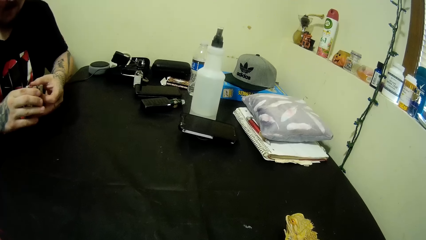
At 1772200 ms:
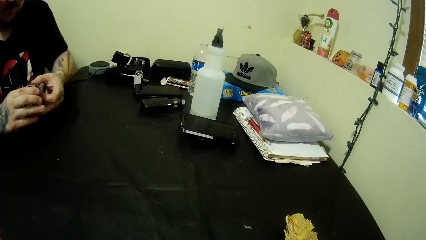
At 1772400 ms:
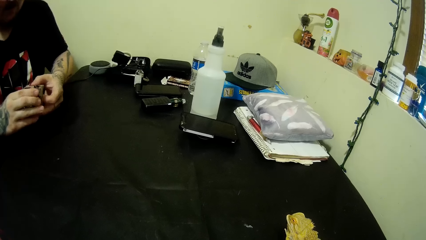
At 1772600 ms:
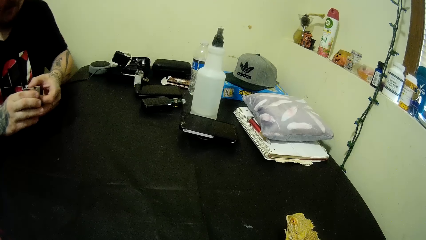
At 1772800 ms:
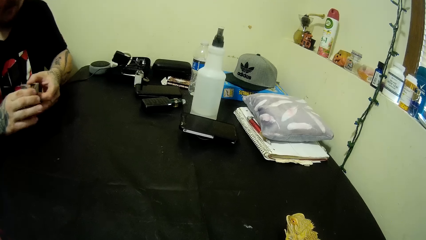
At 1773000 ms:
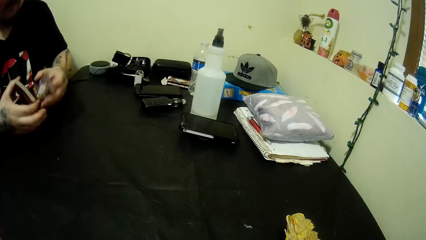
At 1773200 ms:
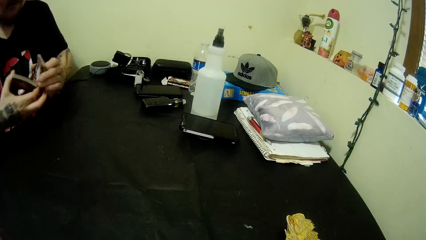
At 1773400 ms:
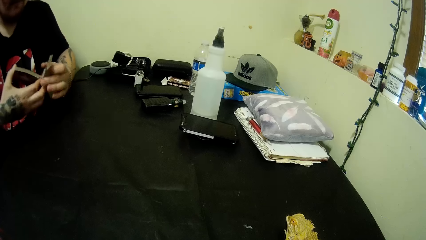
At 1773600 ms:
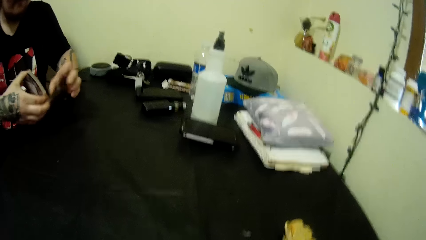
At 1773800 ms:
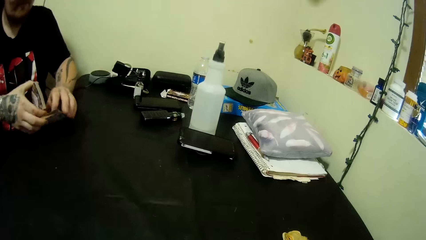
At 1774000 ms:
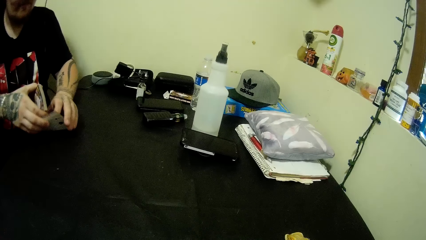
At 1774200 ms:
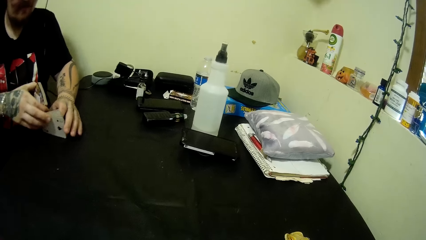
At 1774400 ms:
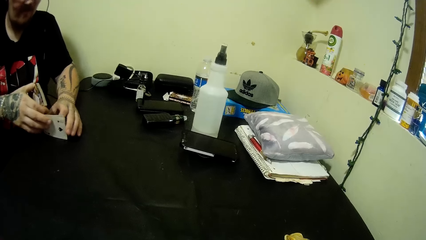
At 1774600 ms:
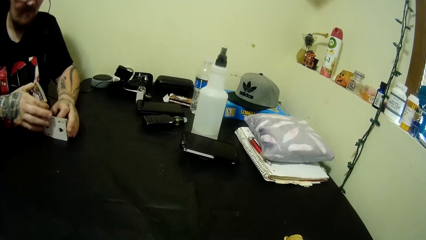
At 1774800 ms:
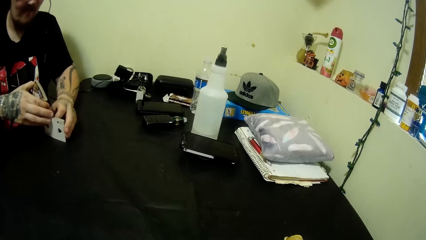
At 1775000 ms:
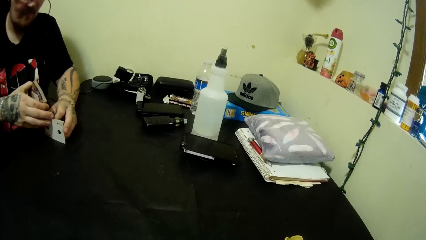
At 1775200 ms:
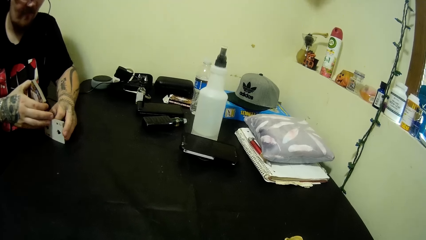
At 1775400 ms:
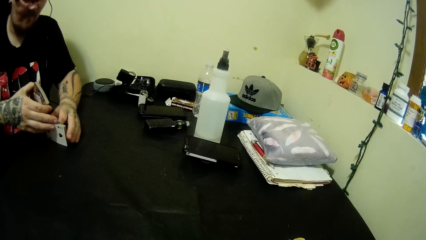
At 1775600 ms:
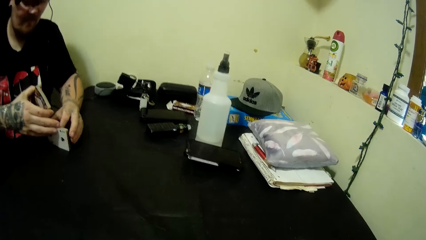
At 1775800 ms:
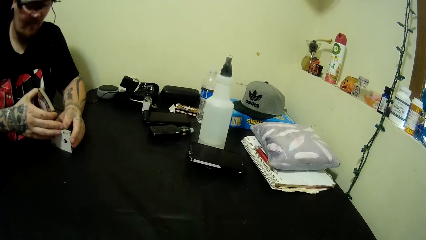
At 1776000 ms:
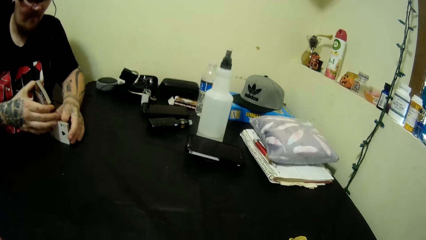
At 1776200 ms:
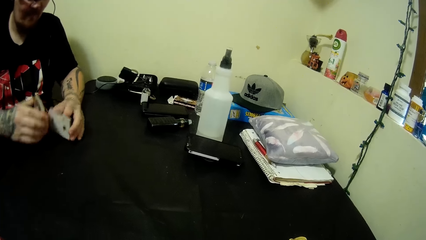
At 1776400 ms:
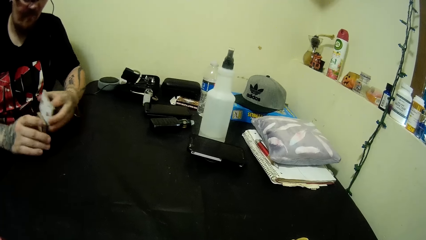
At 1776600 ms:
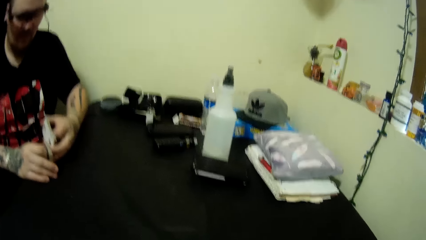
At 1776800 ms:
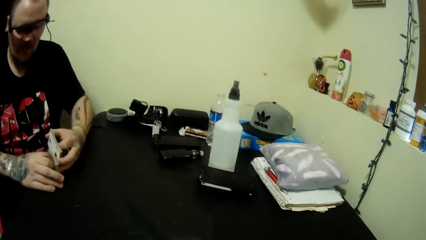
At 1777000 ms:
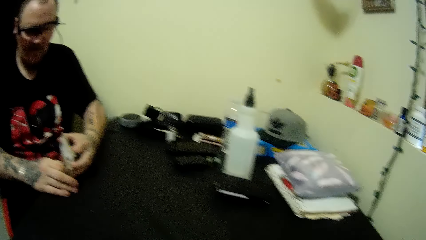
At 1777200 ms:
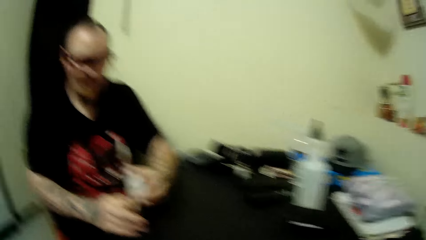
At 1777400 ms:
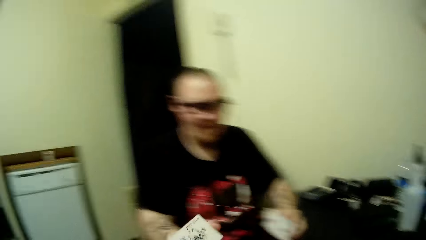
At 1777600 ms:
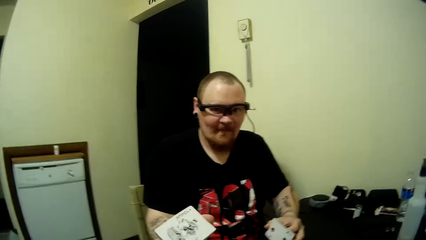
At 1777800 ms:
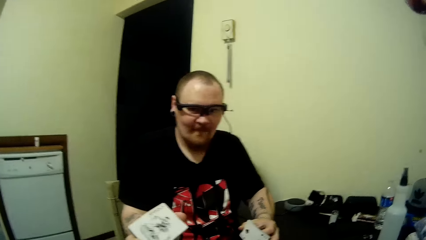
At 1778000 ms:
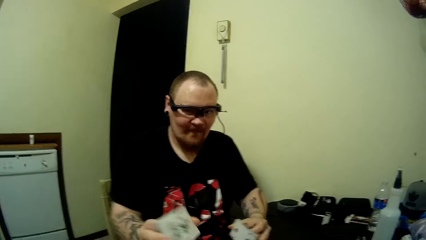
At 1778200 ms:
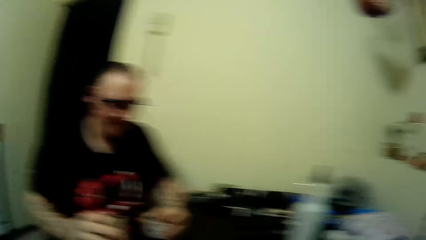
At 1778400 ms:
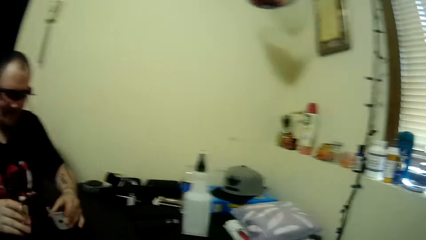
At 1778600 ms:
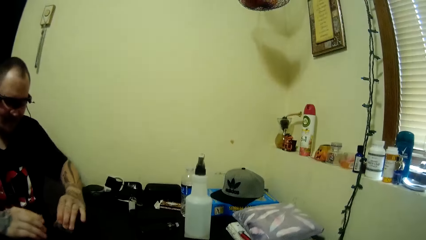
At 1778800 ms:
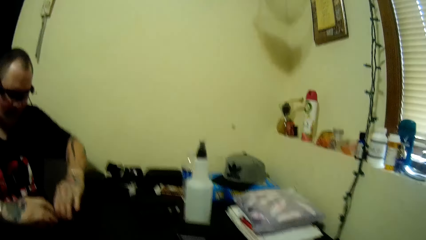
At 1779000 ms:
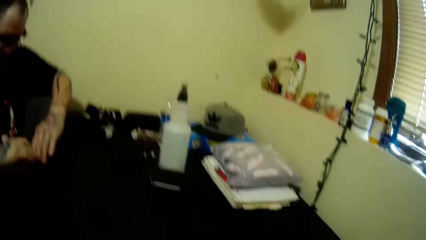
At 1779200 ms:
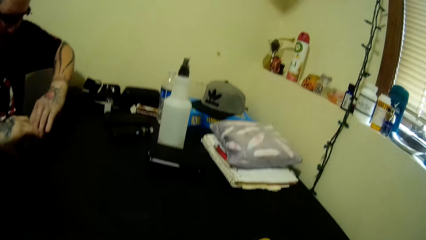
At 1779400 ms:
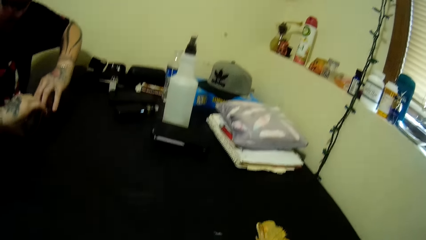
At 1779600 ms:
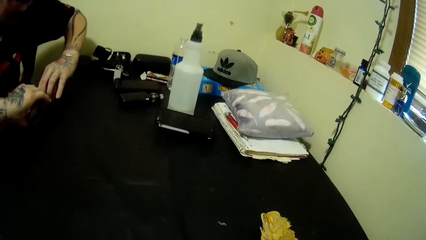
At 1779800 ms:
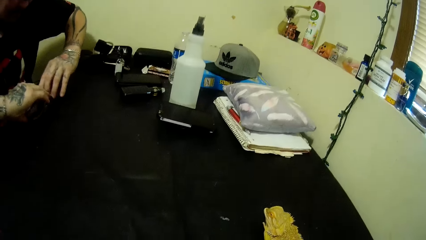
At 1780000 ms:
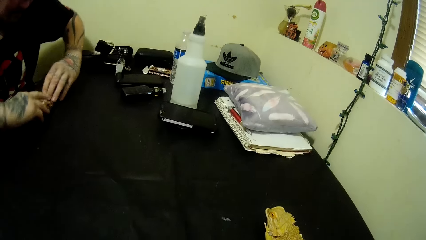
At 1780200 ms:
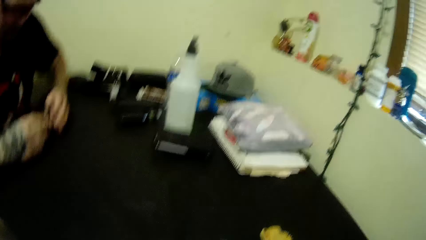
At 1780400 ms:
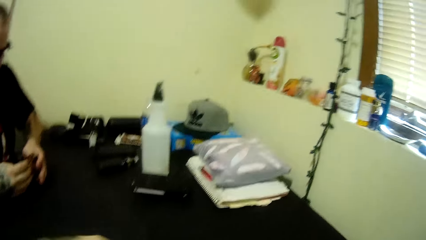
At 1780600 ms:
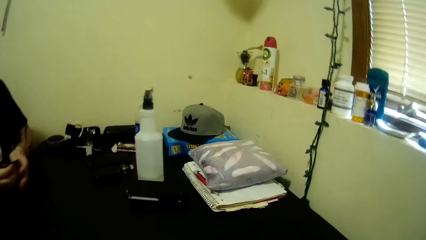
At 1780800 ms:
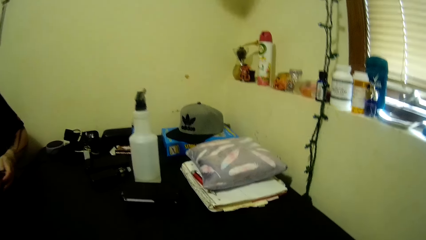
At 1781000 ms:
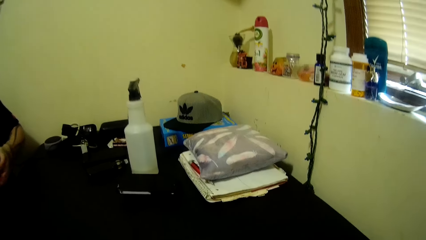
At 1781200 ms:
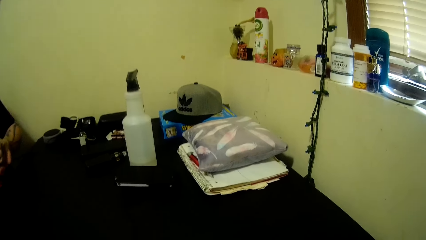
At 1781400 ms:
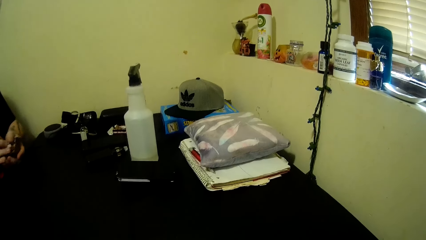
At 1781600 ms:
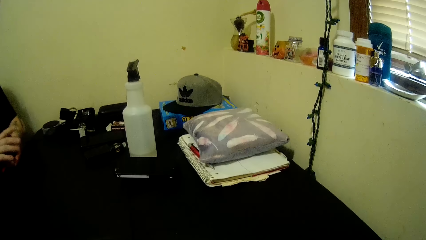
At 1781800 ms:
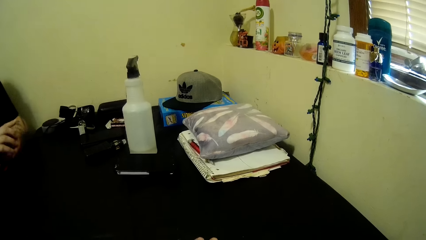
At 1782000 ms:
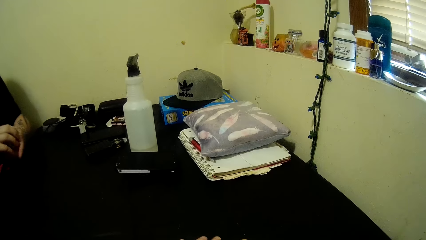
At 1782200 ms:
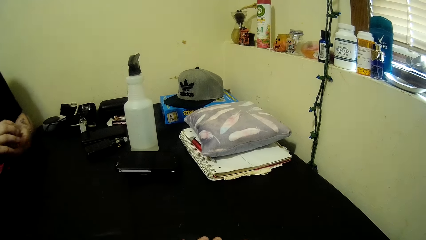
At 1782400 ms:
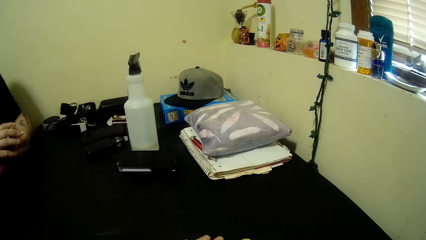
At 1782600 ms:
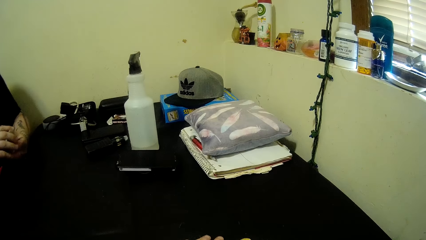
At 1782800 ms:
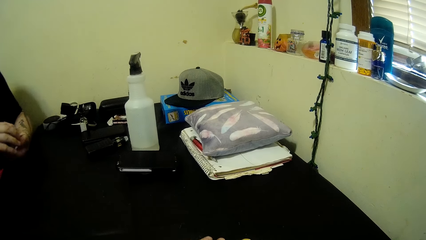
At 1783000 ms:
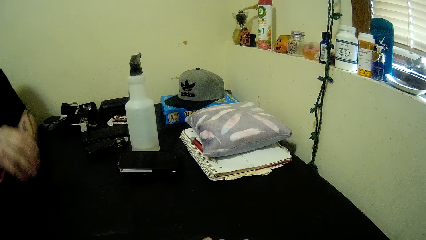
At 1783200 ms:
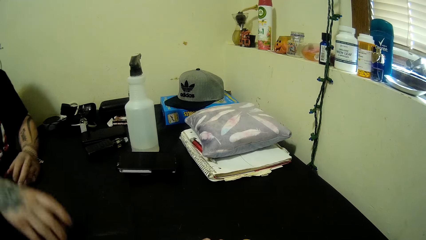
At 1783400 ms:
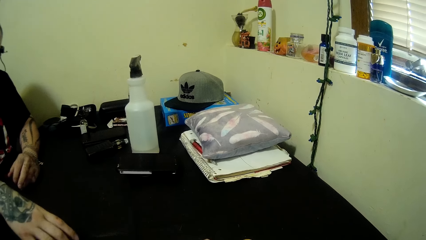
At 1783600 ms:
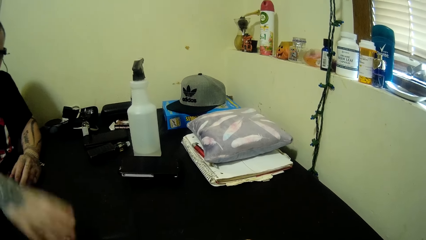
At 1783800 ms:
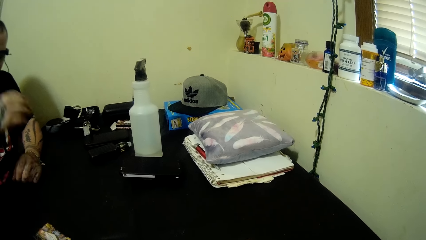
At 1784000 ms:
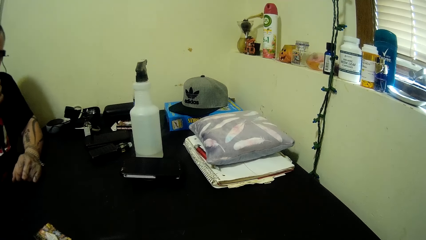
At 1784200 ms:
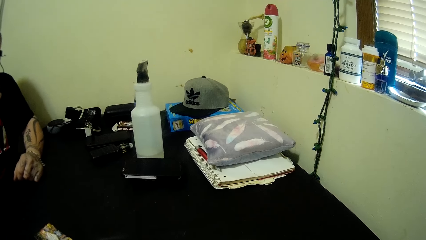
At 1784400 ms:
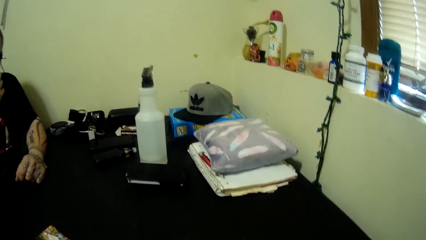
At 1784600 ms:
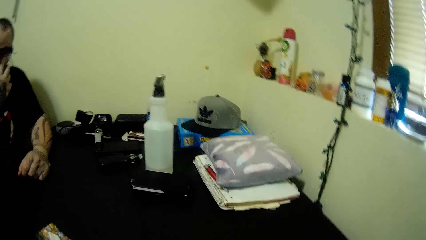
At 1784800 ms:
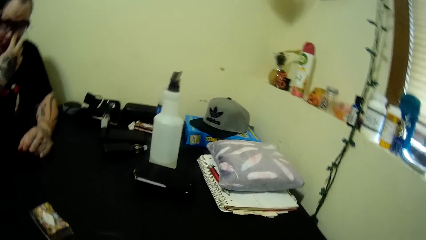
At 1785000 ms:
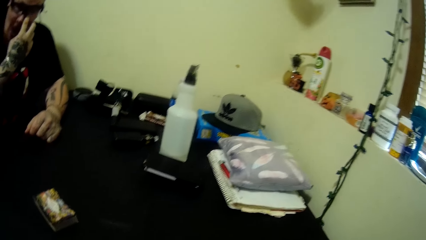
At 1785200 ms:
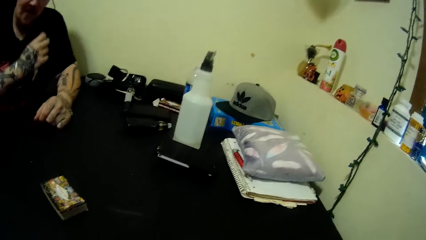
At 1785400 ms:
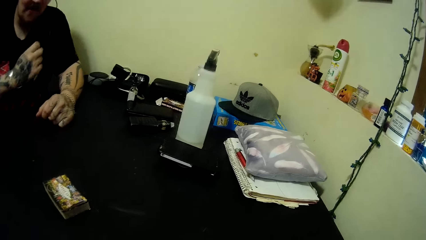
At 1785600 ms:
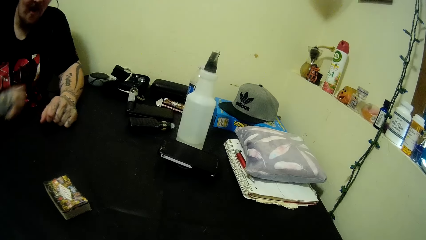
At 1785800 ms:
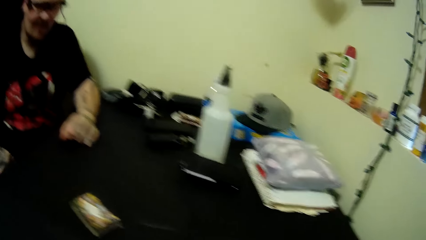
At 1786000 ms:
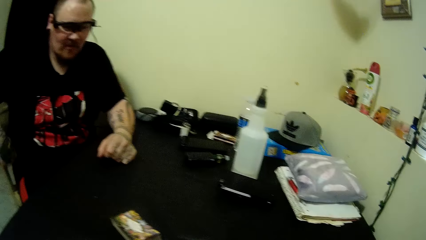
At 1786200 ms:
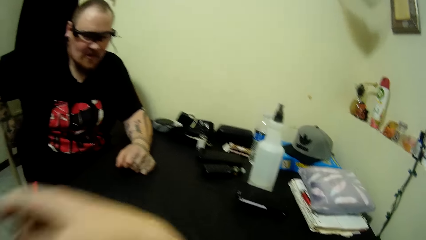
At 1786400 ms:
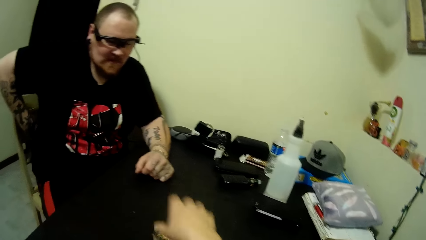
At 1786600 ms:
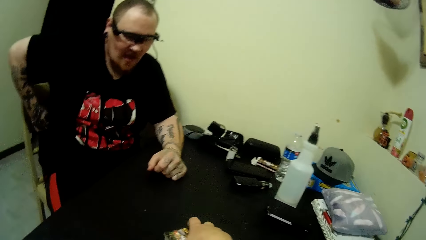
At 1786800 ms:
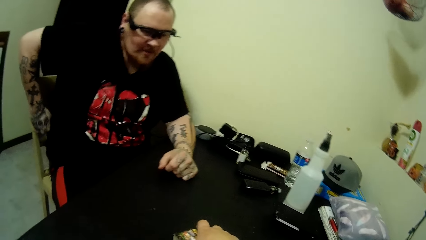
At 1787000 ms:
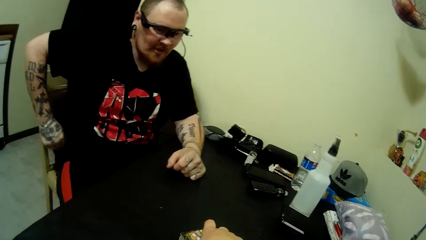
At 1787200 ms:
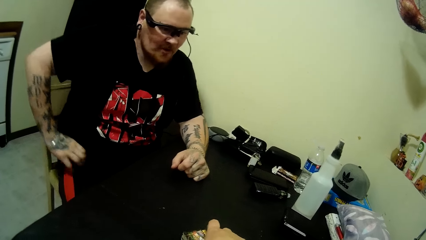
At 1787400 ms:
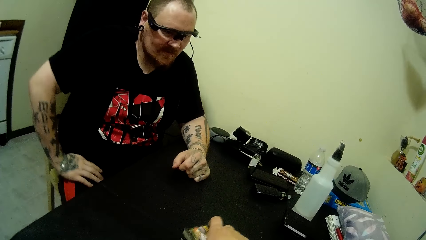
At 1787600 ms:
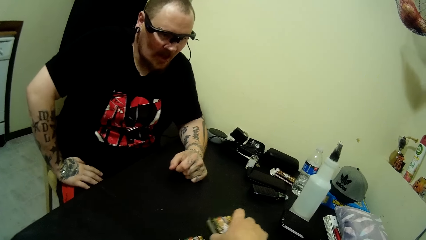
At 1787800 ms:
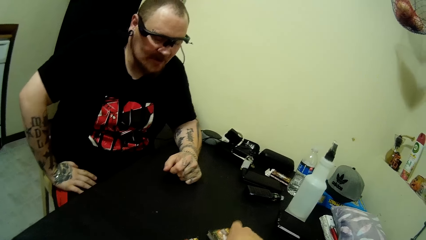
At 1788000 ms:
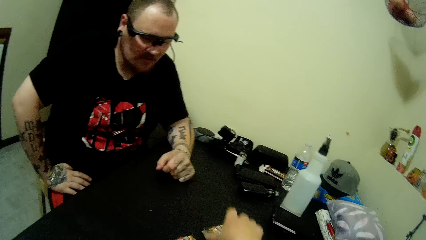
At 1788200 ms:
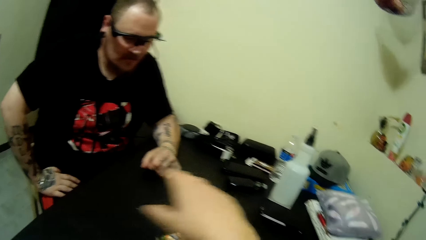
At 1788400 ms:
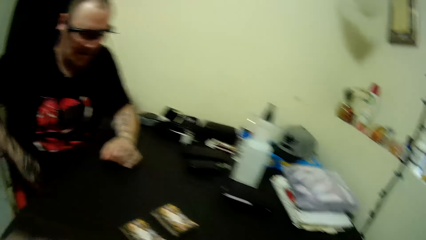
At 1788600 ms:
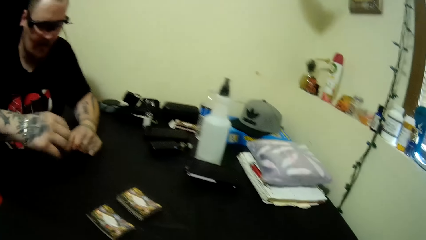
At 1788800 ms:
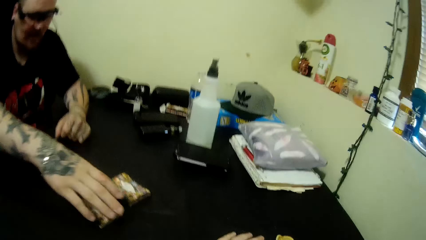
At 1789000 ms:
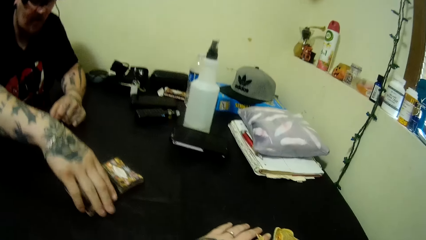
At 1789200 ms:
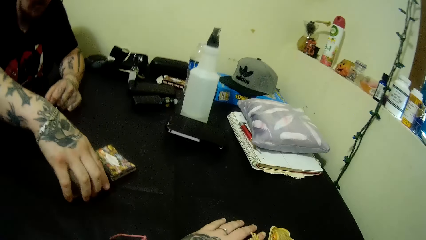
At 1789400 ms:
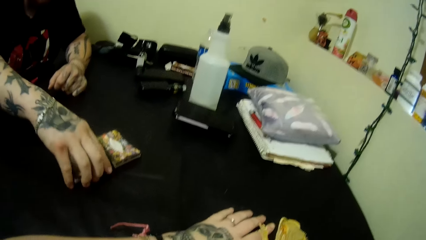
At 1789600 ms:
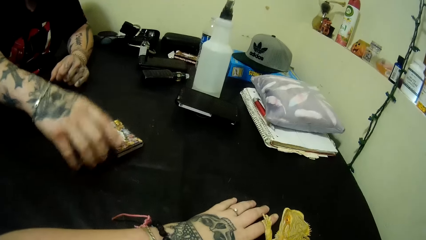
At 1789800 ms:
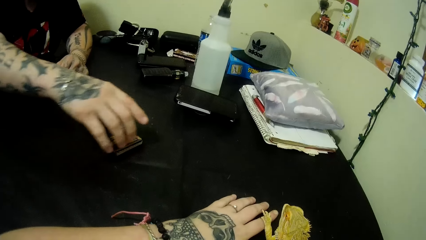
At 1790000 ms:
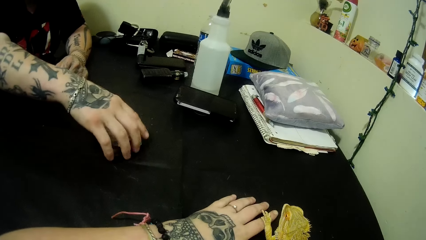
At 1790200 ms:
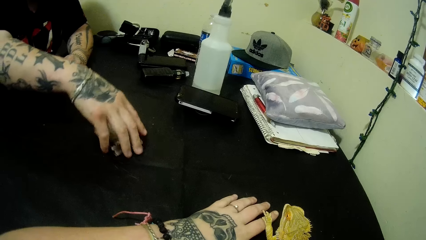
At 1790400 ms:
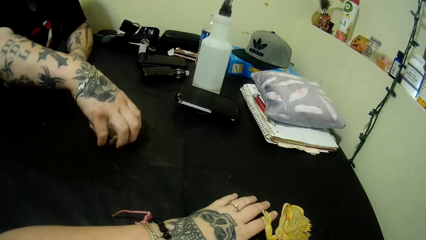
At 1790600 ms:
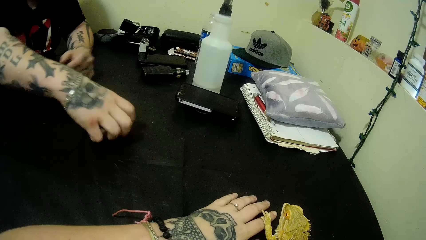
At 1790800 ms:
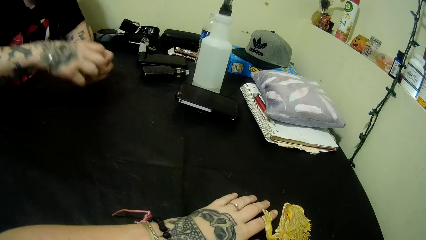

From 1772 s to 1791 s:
A man holds the cards on the table and arranges the cards. He looks around and arranges the cards. The camera wearer uses gestures. They look around. They look around again. The man drops the cards on the table. He scratches his face, looks around and scratches his back. The camera wearer picks up a card on the table. They cut the cards in two sets. The man relaxes his hand on the thigh and looks around. The camera wearer puts a card on the table. They look around. They relax their hand on the table. The man picks the first set of cards from the table. He places the cards on the second set of cards. The camera wearer picks the cards from the table.
